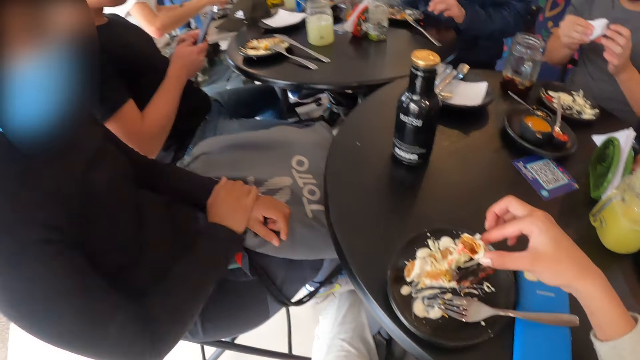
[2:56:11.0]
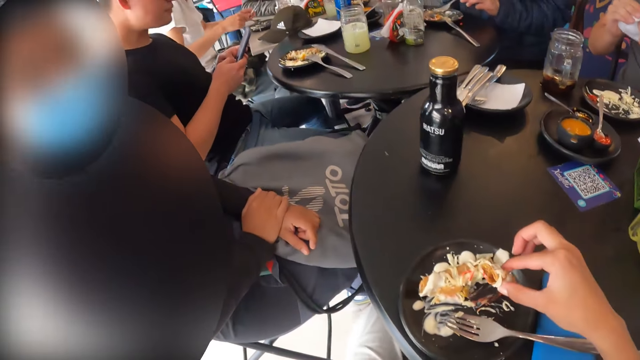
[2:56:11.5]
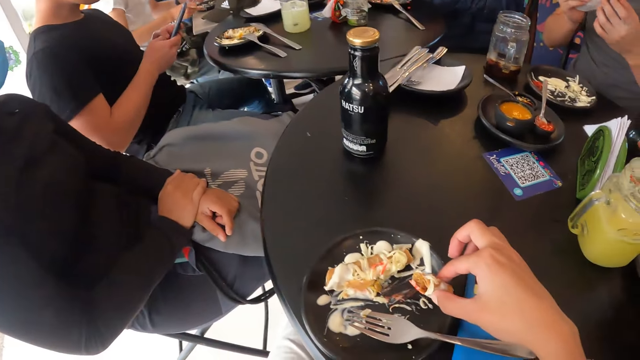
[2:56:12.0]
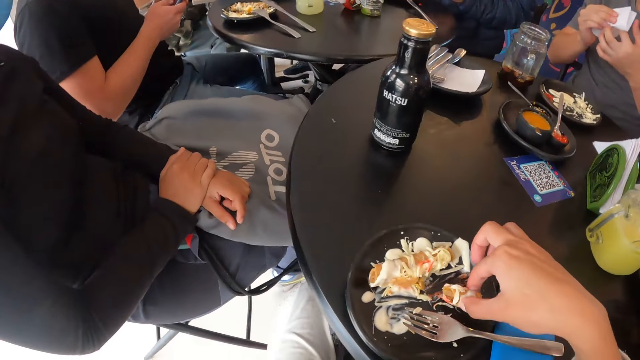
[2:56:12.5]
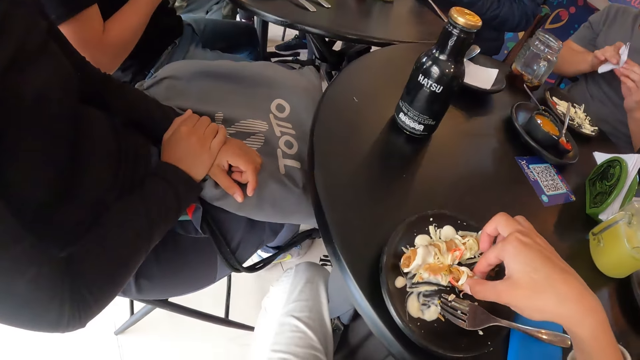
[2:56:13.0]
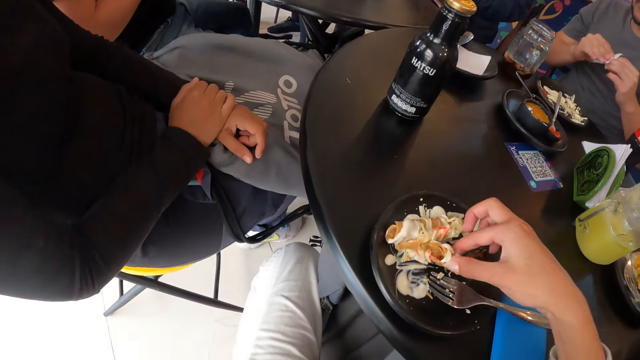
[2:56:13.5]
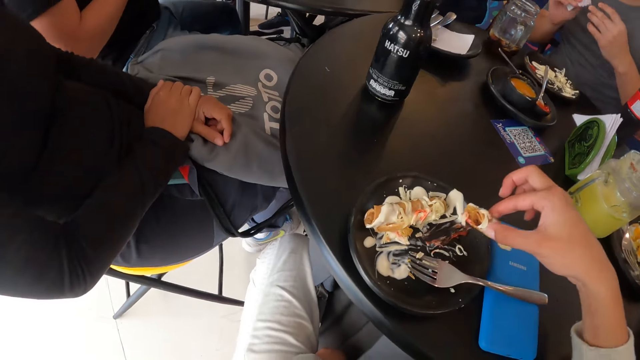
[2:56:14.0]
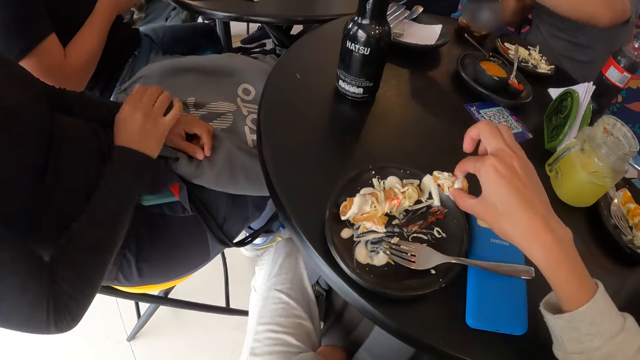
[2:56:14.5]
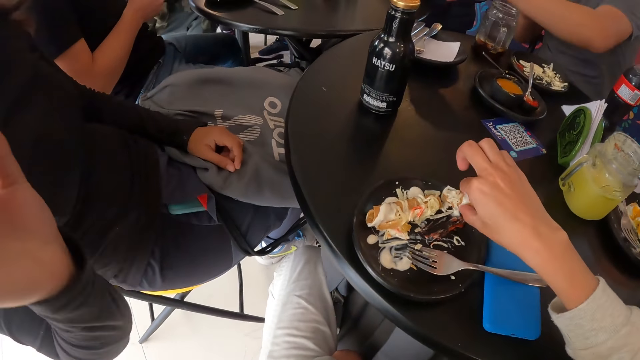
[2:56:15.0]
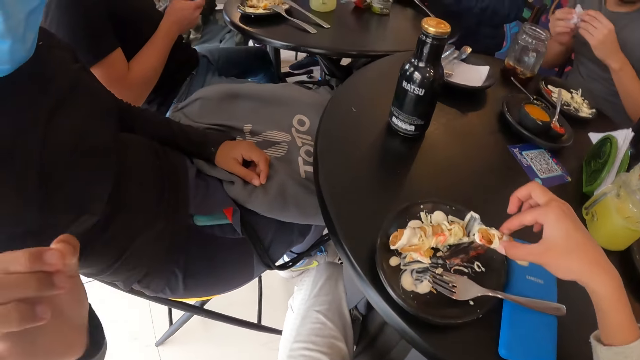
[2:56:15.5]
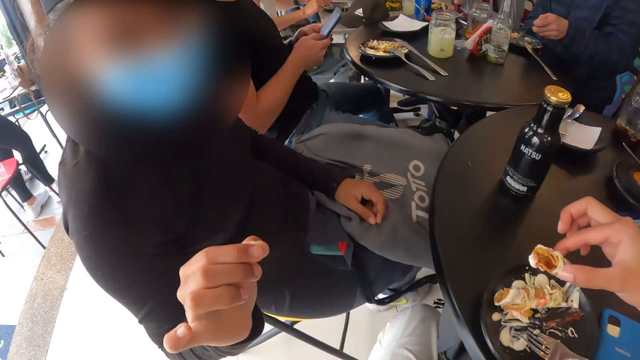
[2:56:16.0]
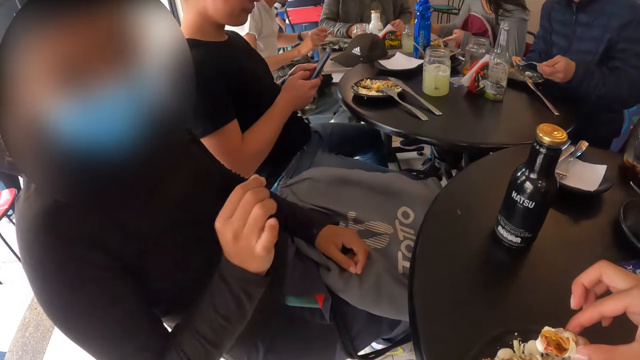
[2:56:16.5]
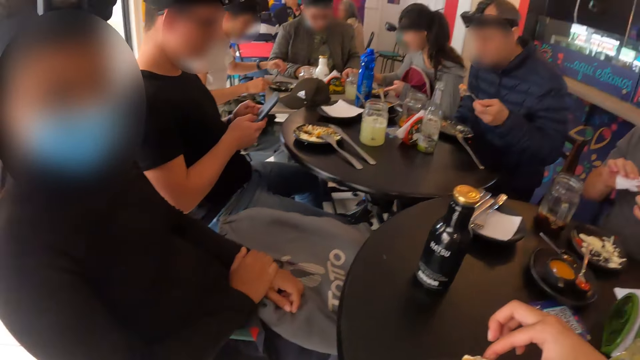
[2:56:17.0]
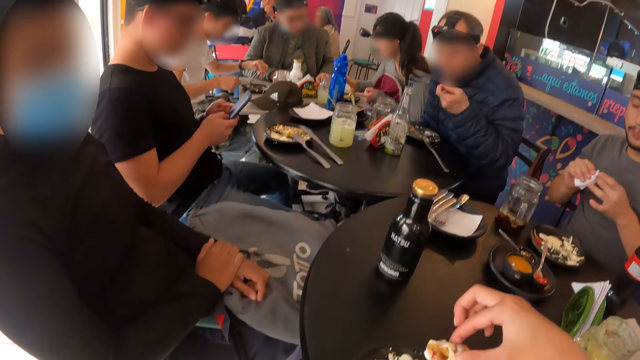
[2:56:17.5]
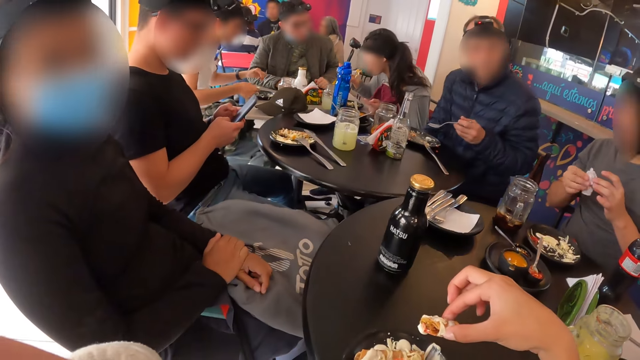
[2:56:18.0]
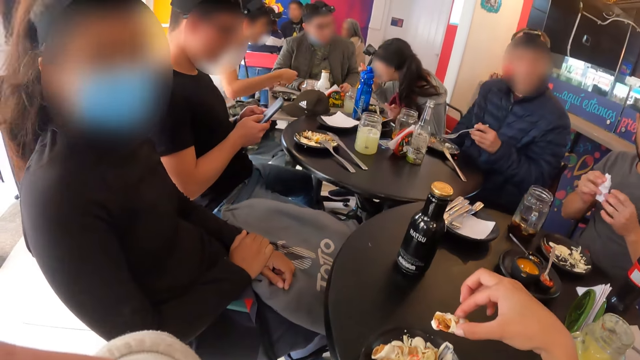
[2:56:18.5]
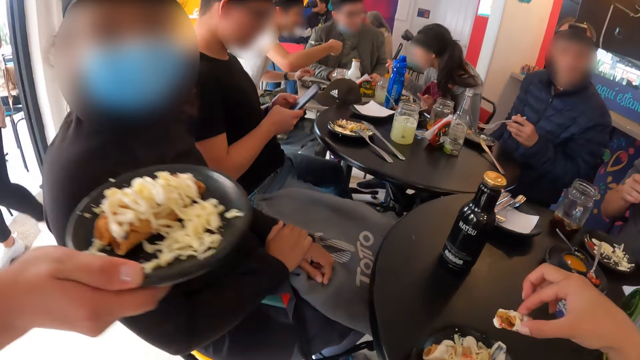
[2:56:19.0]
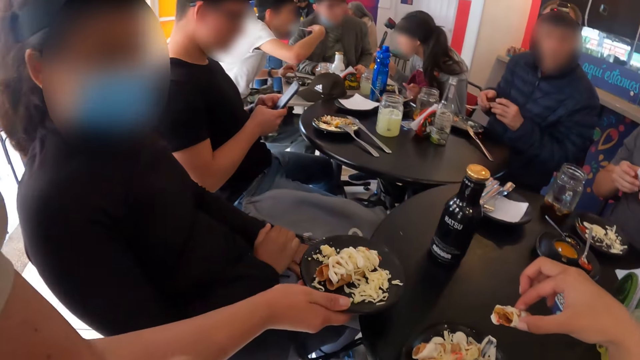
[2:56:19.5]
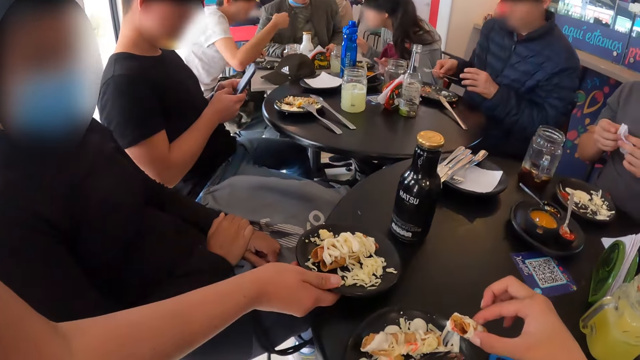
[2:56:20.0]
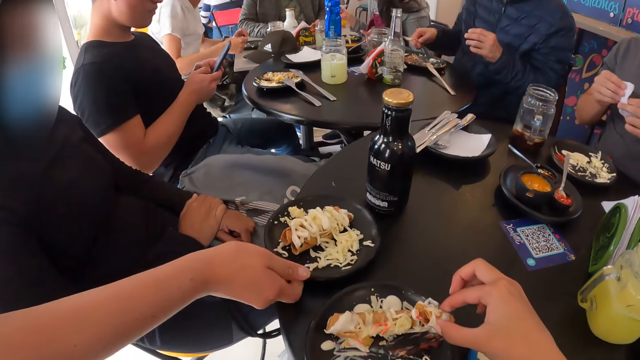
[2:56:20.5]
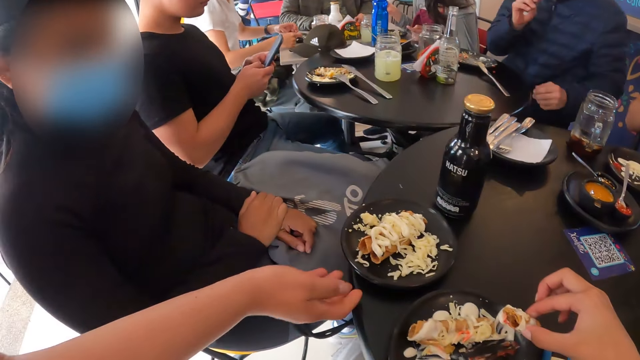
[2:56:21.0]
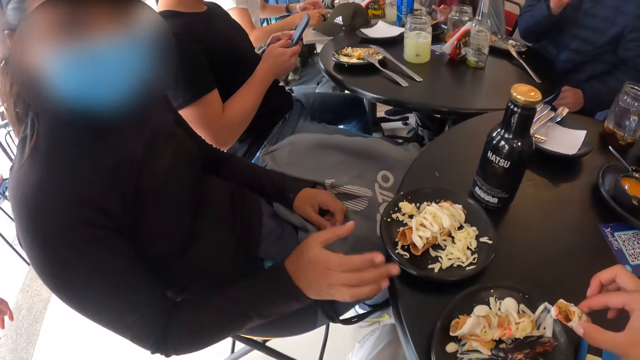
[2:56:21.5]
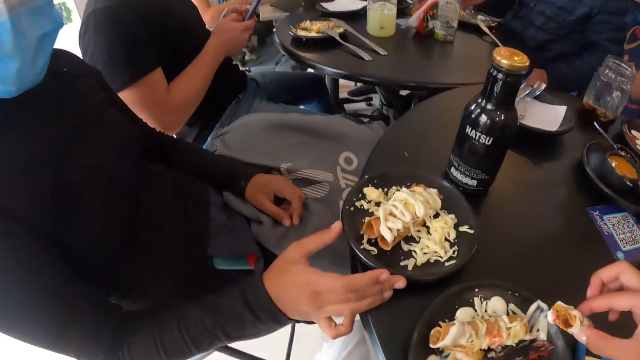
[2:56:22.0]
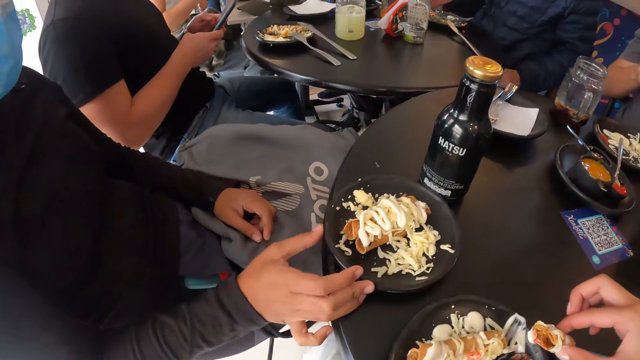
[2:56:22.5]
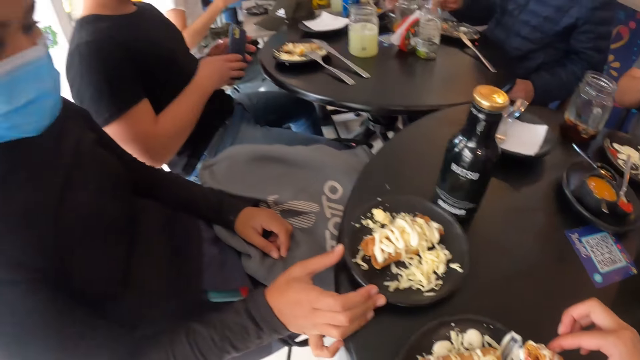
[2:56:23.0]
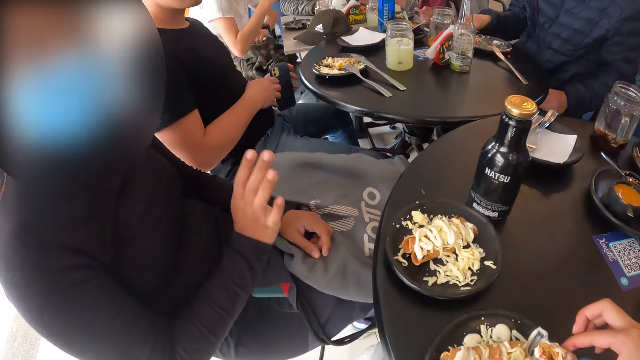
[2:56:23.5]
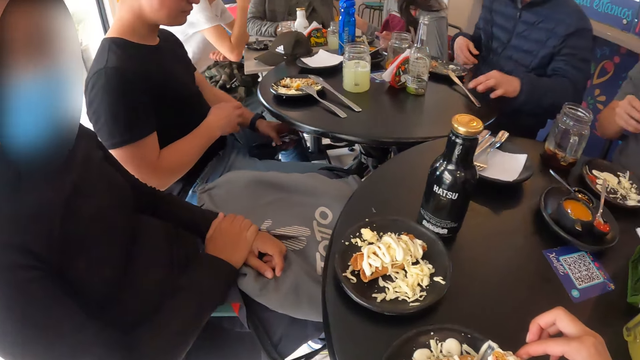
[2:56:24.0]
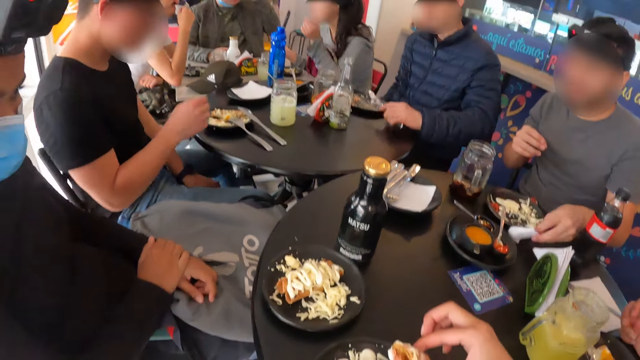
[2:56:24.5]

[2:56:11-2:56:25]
The man cleans both hands with the napkin. A lady gestures to the camera wearer. Another man eats the food with a fork in his right hand. A waitress drops the plate of food on the table with his right hand. The lady adjusts the plate on the table with her right hand.

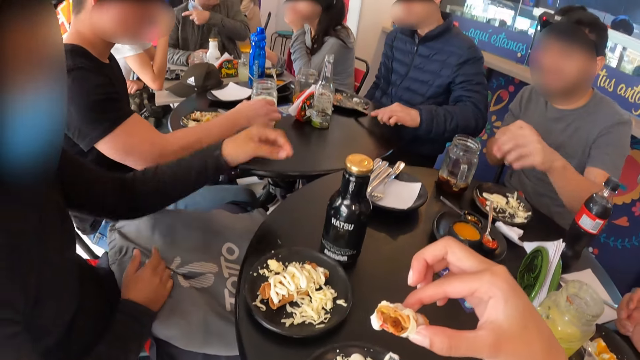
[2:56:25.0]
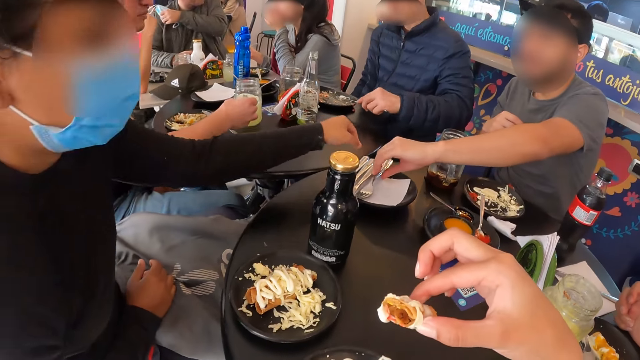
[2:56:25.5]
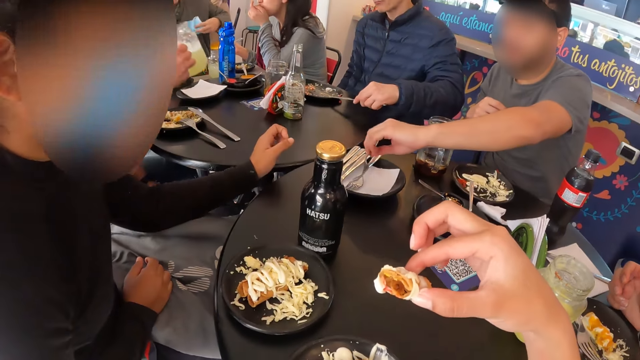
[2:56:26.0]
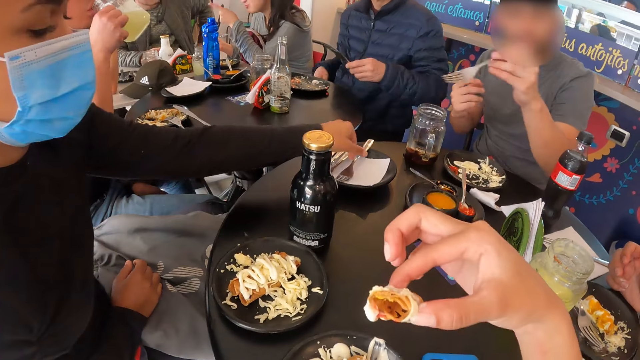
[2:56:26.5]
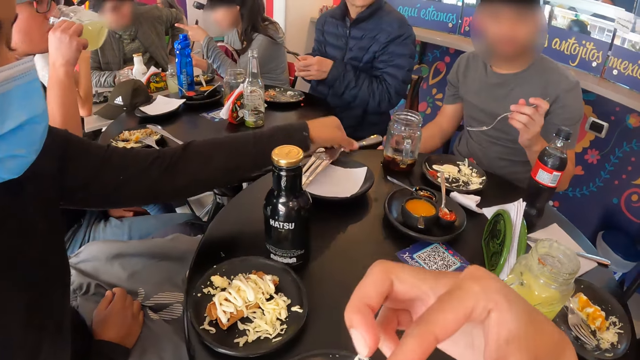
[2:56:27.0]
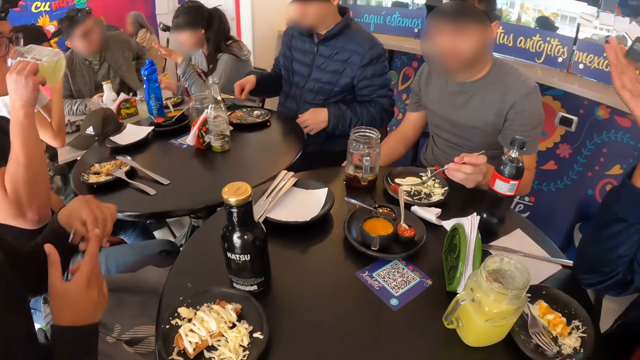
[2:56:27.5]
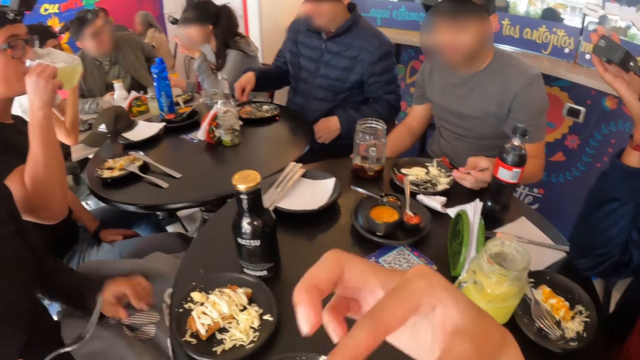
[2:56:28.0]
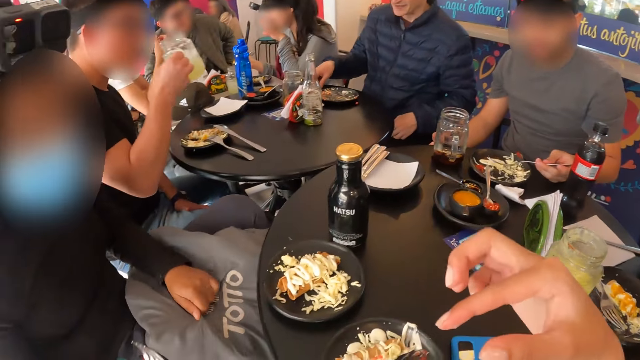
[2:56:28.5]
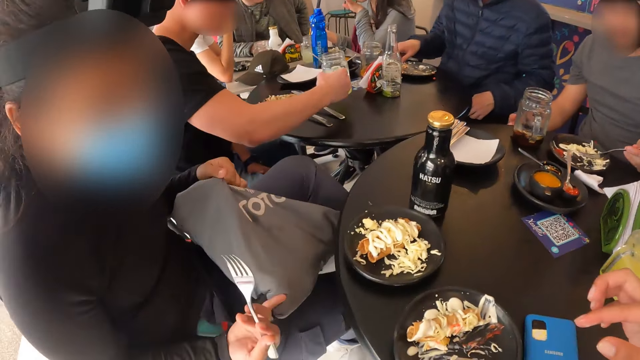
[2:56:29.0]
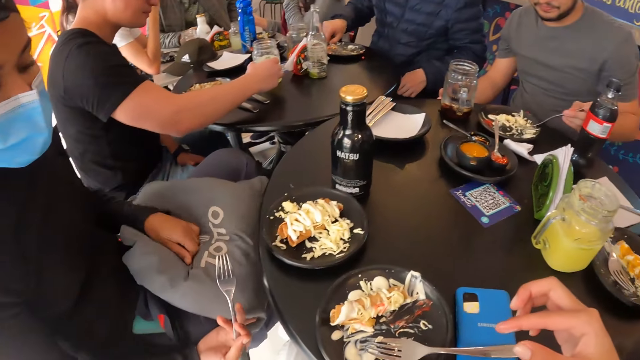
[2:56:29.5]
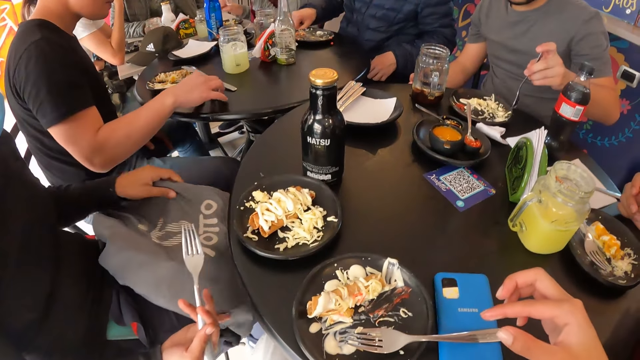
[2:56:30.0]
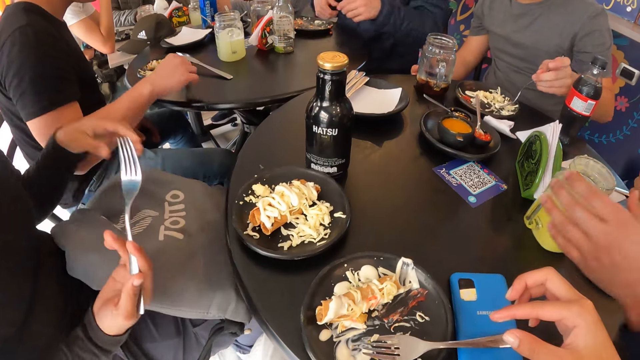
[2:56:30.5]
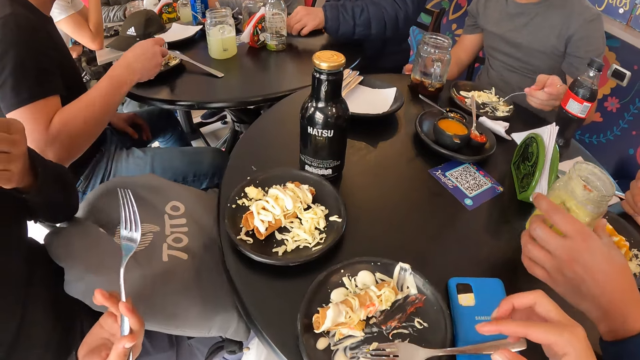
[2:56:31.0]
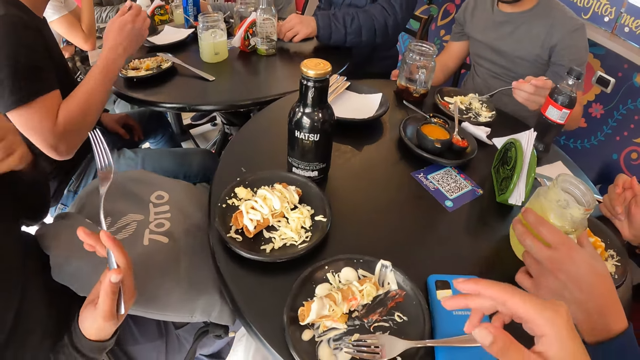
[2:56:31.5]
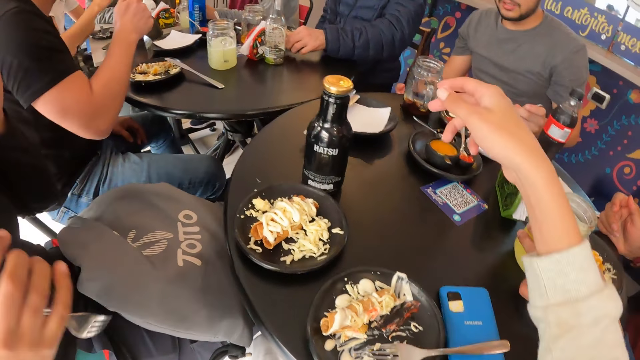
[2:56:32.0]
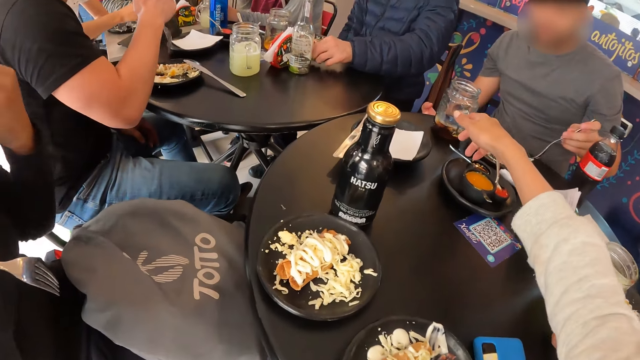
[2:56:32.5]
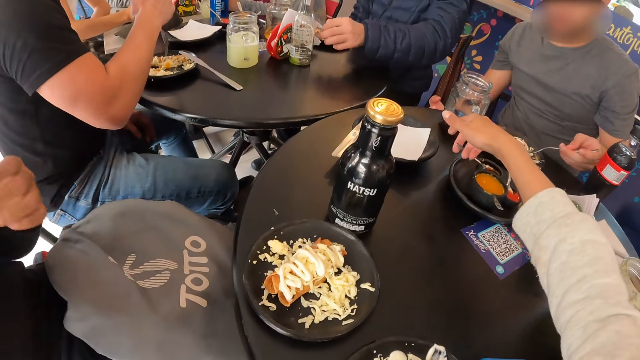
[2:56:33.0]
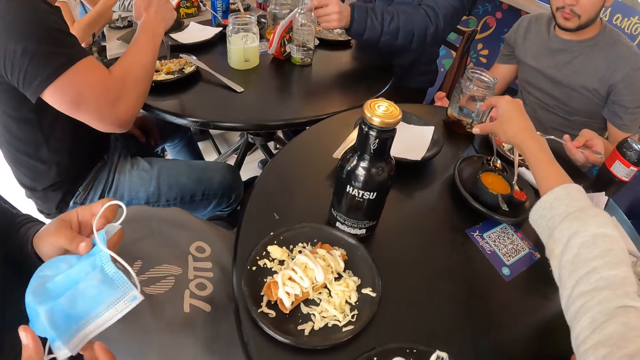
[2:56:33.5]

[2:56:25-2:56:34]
The man picks up a fork from the plate with his left hand. A woman picks up a fork from the plate with her left hand. The camera wearer eats something. The woman moves the bag and takes out the face mask. The camera wearer picks up a spoon.
